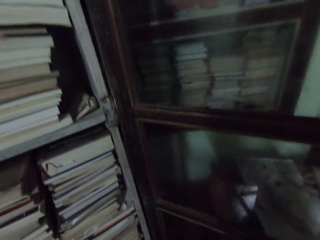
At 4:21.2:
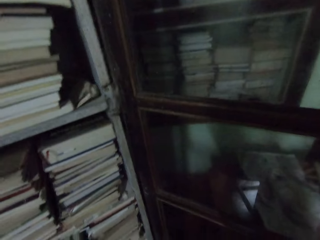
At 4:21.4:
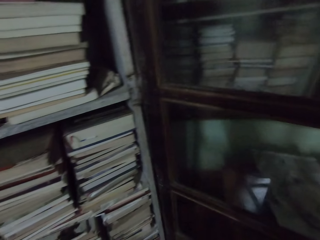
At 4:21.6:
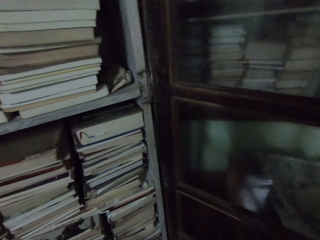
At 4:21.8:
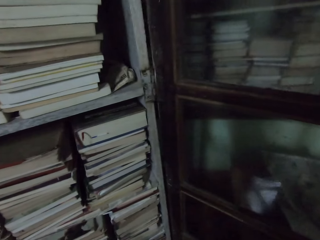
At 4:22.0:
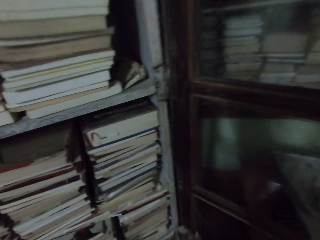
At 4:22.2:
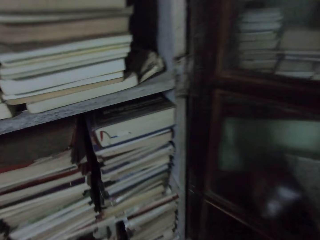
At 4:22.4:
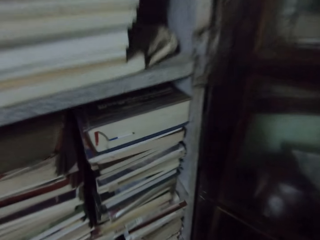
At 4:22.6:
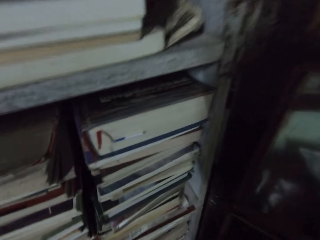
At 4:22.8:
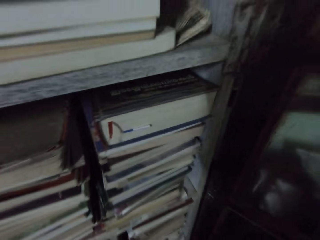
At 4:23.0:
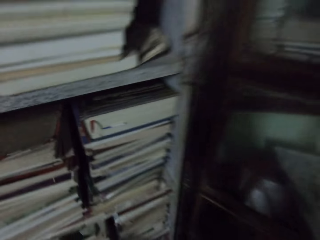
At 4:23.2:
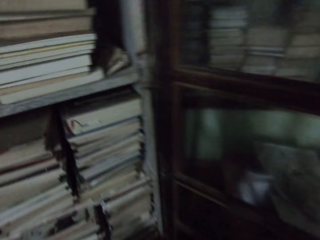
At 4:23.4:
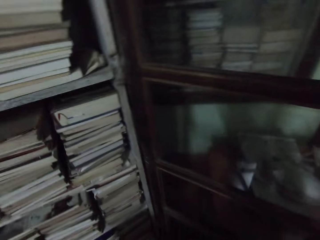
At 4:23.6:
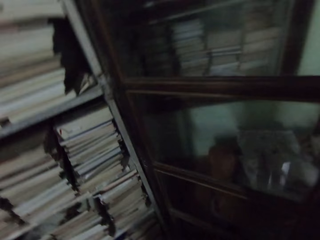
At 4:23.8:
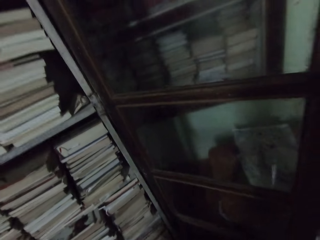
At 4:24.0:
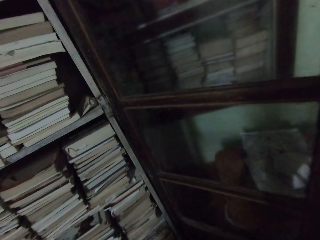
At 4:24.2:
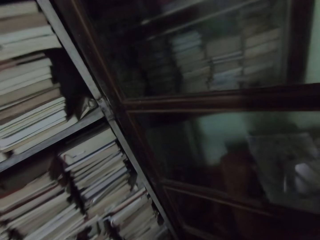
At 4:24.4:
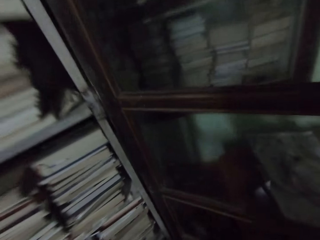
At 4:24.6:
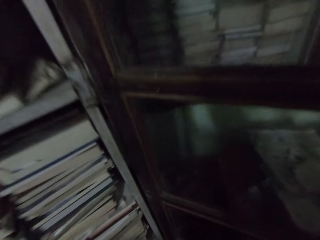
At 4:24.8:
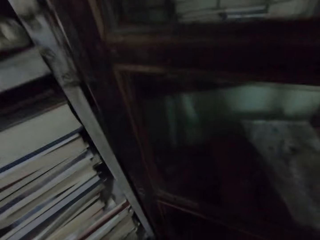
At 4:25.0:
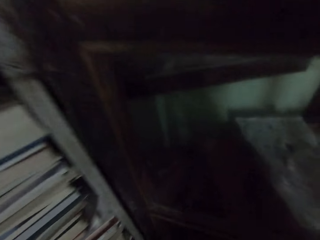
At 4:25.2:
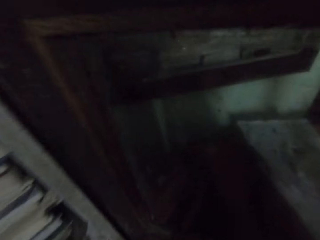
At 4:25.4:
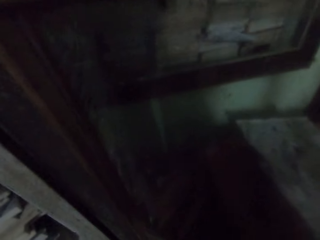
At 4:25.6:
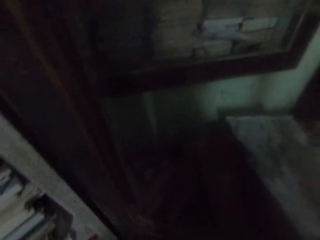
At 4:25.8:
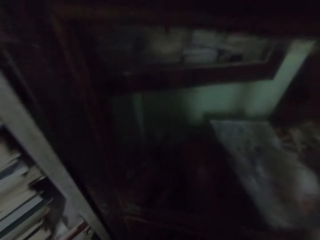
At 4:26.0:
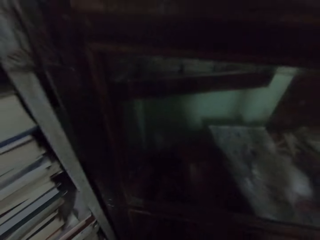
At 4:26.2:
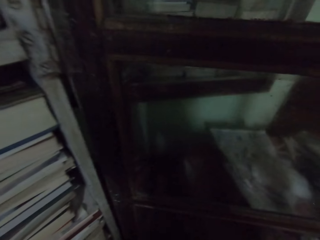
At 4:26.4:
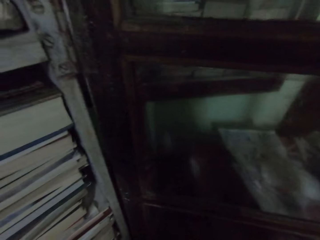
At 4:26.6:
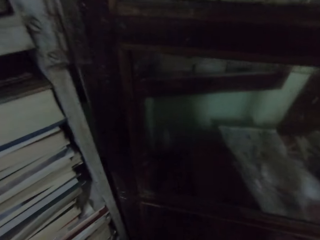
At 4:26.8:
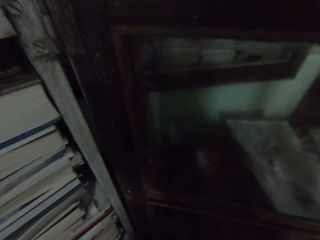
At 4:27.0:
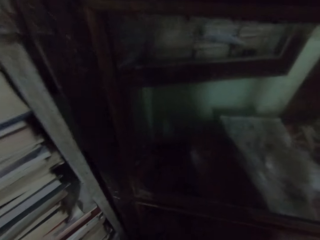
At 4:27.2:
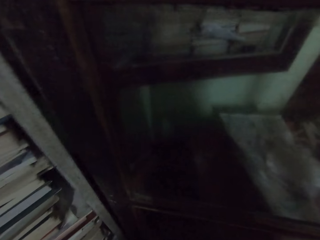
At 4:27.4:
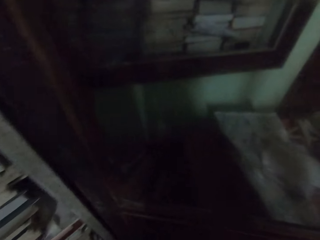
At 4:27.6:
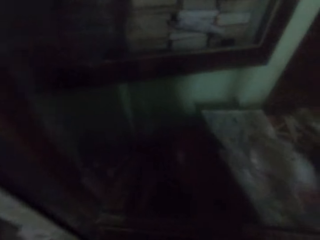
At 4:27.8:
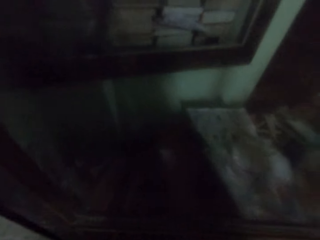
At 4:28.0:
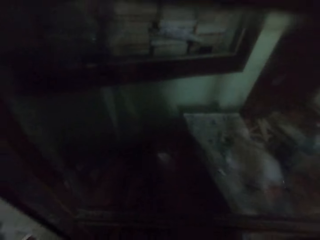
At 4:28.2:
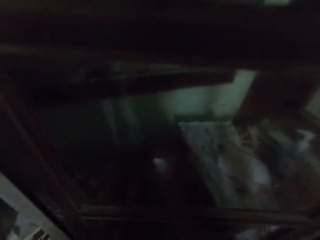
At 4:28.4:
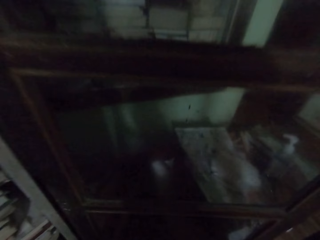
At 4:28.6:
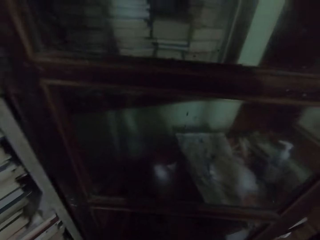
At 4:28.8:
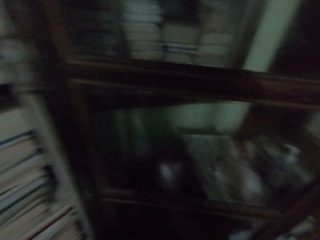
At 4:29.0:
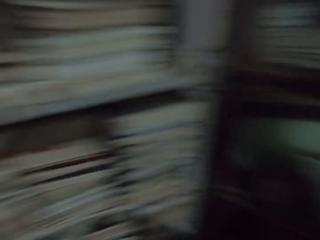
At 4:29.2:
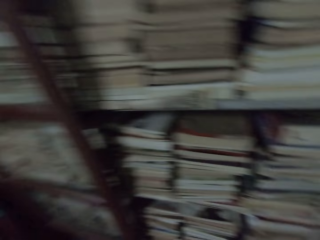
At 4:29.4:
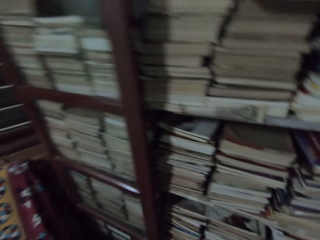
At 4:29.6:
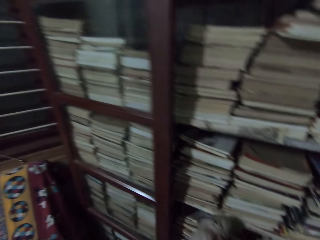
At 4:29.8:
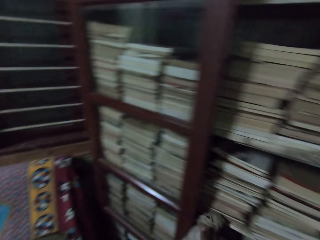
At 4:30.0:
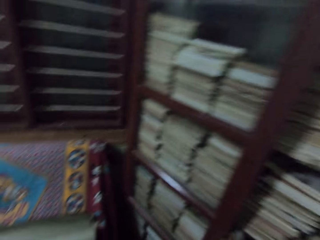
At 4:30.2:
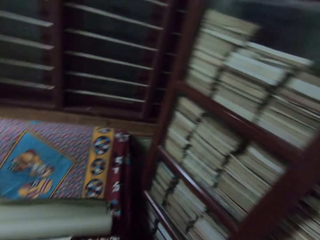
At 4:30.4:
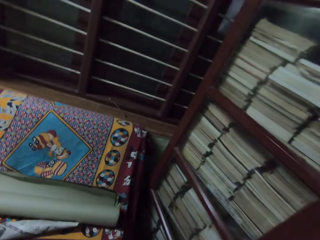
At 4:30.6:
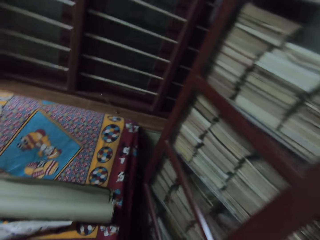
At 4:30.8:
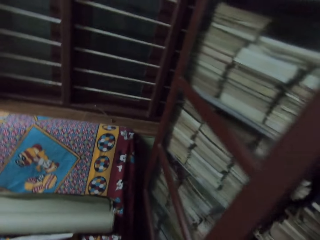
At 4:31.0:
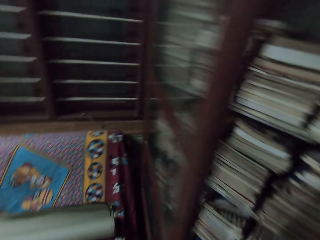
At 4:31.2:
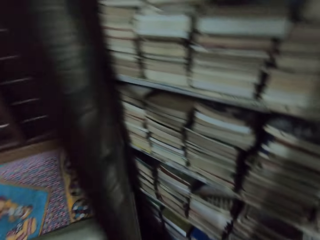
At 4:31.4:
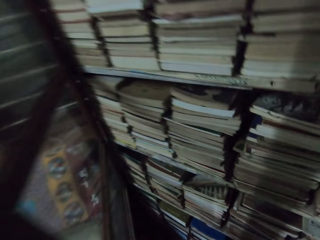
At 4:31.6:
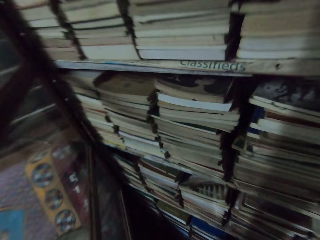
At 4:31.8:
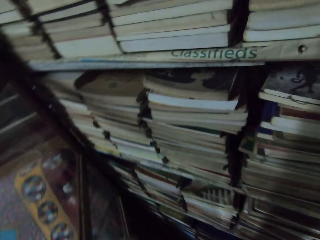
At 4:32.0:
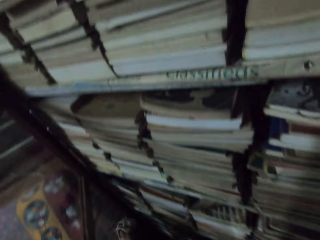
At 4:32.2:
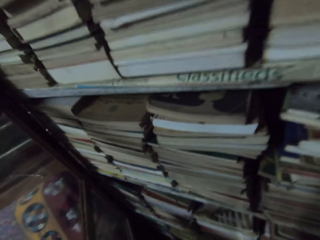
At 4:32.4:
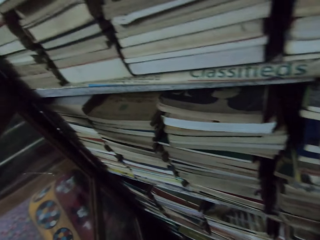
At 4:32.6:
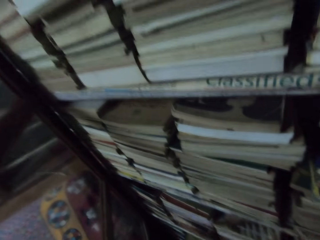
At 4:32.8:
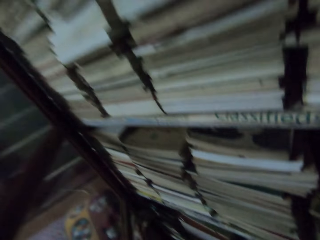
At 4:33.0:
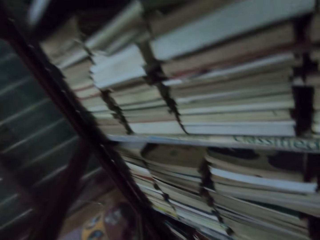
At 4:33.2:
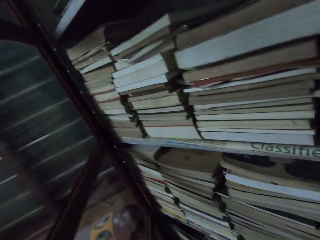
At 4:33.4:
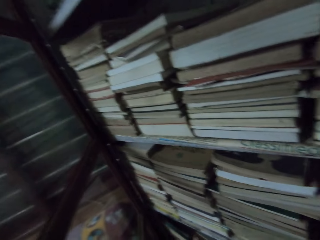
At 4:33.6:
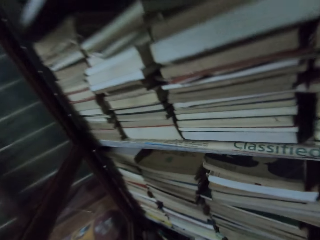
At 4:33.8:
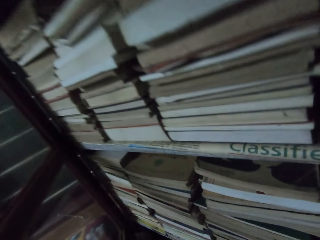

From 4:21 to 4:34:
The camera wearer opens the book shelf door with her left hand. She wipes the door of the book shelf with a piece of cloth.

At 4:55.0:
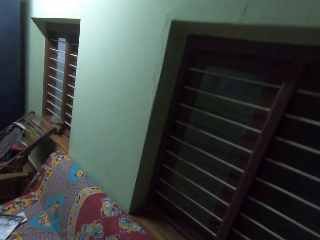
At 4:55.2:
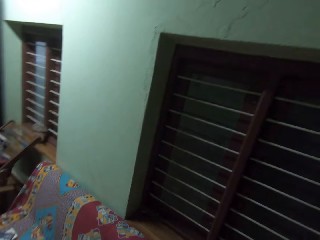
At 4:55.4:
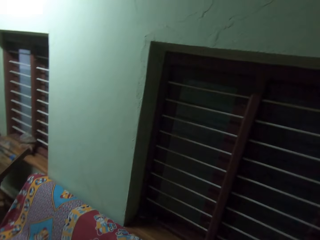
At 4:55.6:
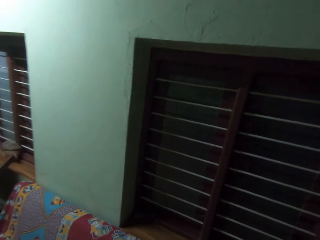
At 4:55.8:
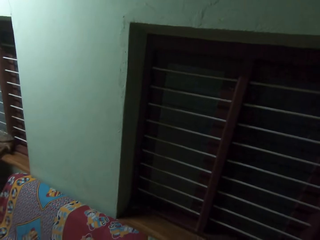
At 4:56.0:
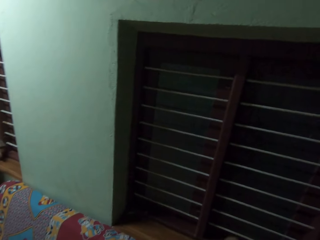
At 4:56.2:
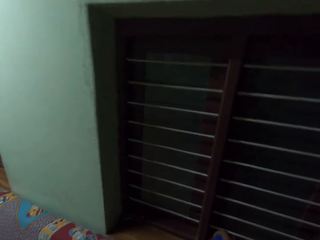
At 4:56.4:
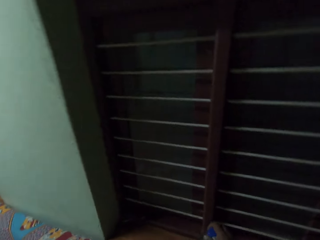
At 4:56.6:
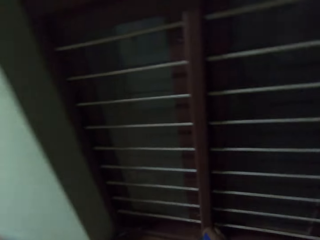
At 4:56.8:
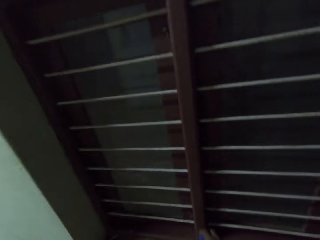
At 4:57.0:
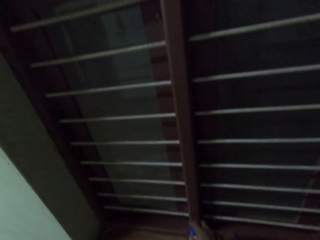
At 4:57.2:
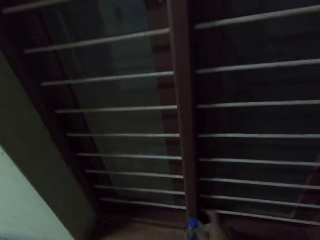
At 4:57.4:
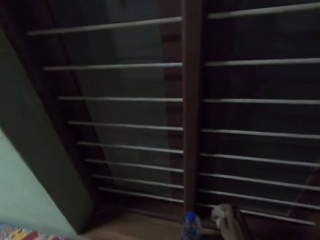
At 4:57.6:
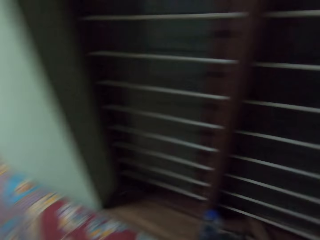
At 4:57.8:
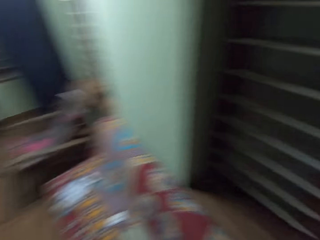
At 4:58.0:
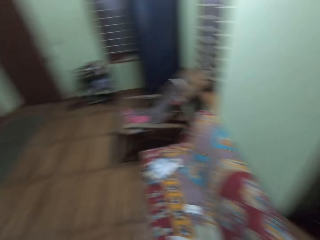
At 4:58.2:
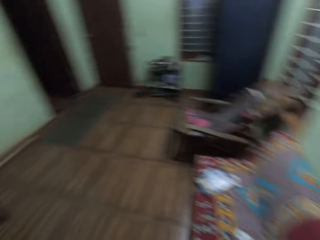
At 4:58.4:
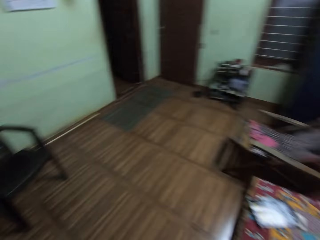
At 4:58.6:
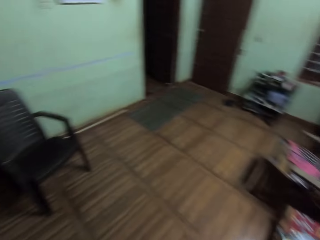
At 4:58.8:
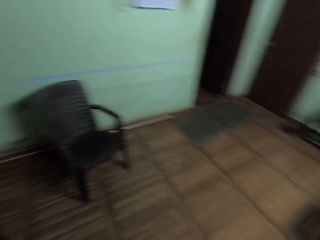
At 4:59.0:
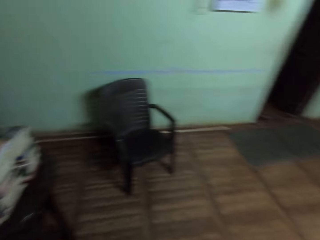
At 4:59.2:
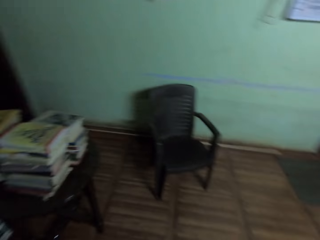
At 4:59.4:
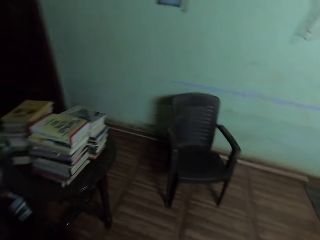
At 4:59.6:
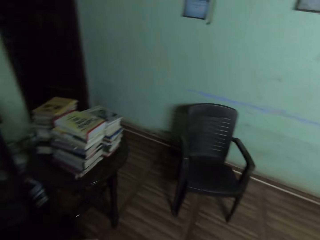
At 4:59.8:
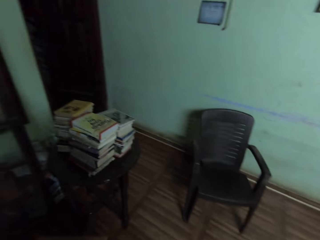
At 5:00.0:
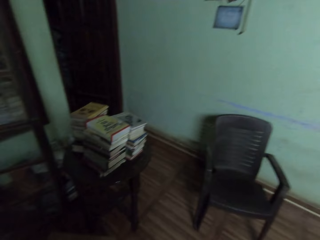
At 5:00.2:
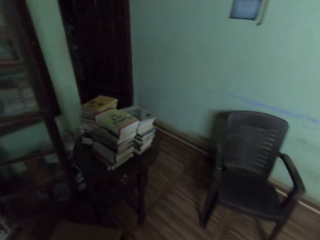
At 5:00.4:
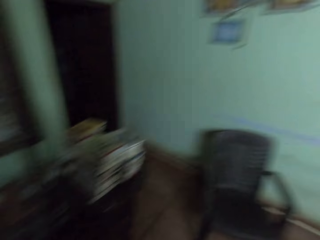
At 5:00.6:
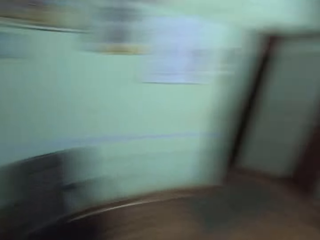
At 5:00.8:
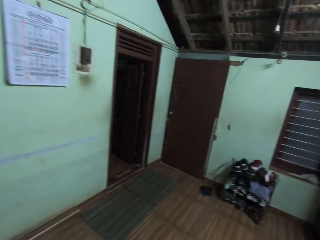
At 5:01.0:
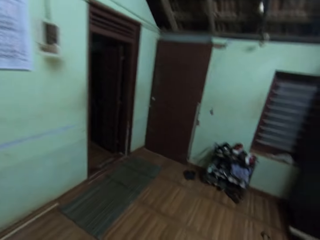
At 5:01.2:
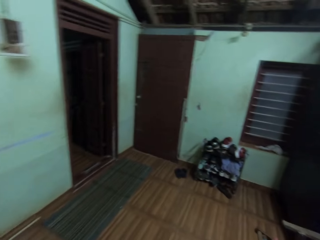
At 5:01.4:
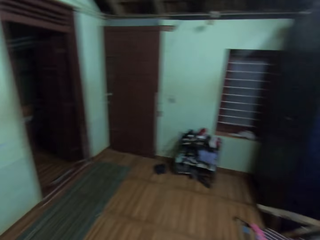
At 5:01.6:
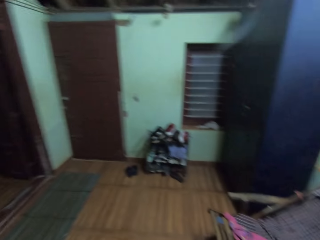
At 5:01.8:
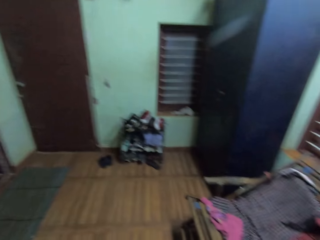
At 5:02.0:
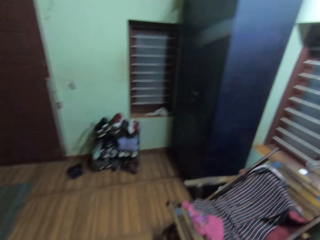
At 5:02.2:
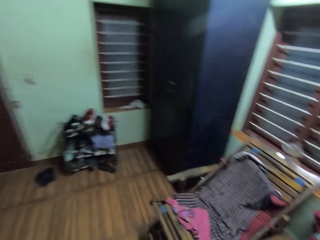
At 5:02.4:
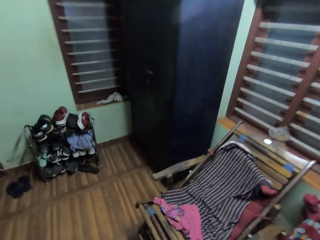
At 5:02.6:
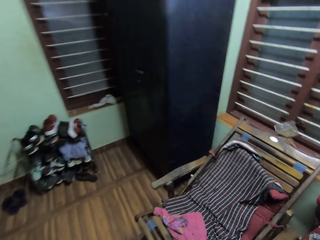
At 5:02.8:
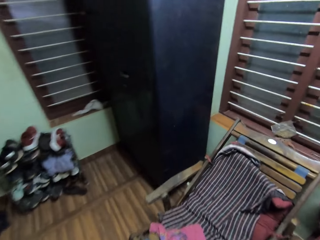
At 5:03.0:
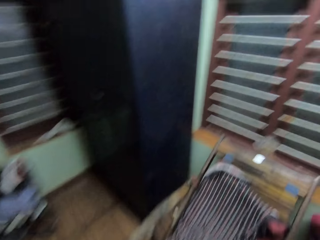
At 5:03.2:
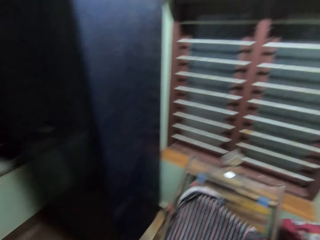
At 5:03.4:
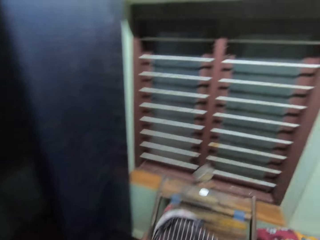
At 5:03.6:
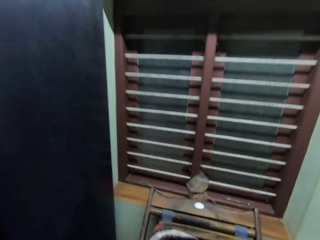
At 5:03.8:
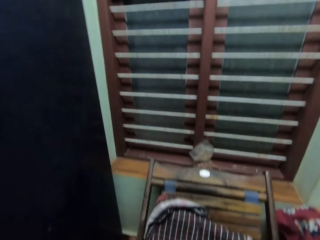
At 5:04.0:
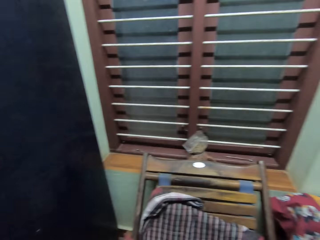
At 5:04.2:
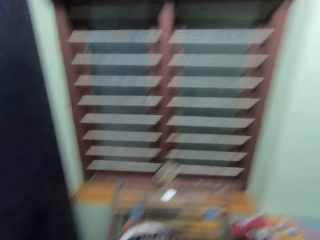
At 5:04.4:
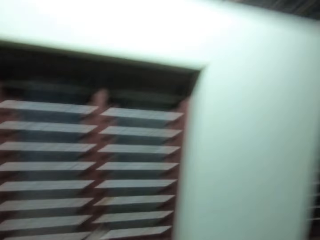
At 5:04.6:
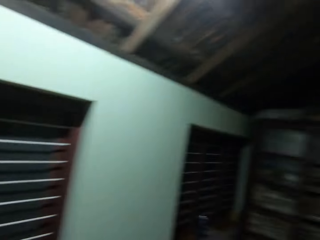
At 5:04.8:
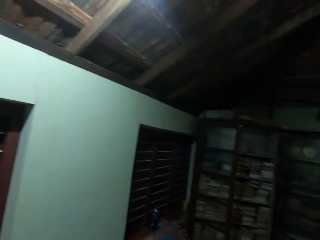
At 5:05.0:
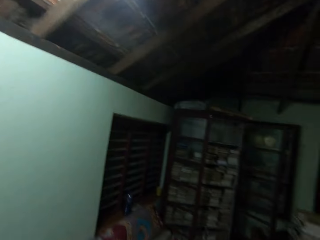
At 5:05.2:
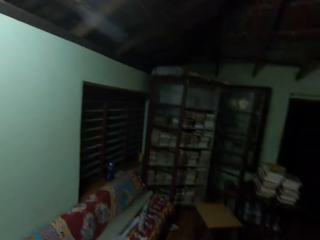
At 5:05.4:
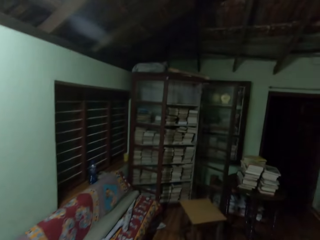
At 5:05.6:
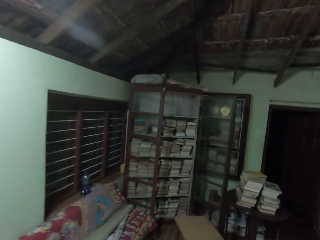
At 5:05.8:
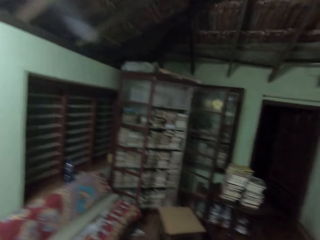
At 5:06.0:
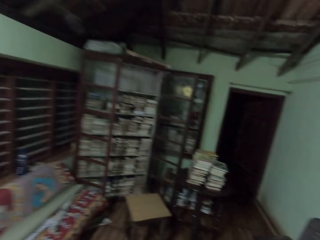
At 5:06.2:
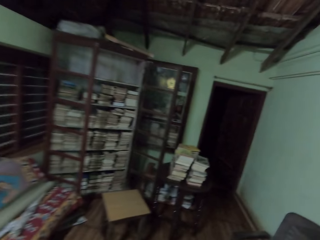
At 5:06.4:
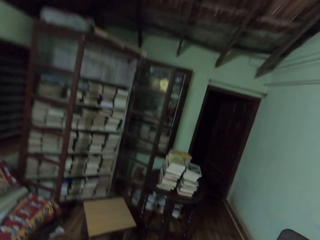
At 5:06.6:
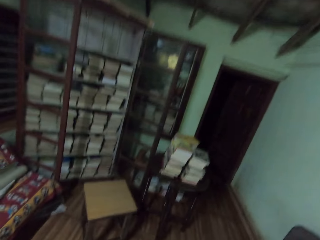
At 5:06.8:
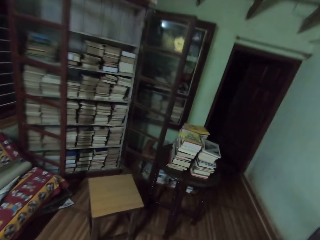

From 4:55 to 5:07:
The camera wearer drops a plastic bottle on a window slab with his right hand. He drops the cloth on the window slab with his right hand. He moves around.
